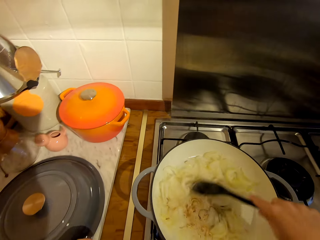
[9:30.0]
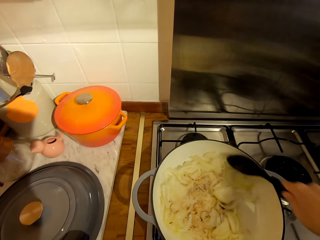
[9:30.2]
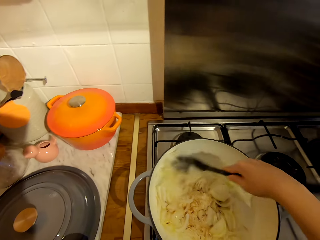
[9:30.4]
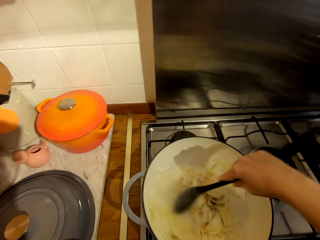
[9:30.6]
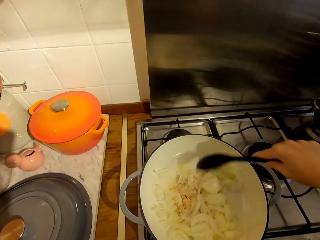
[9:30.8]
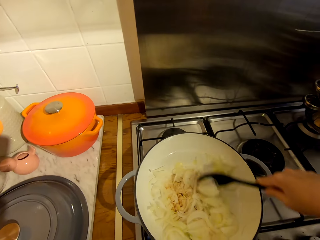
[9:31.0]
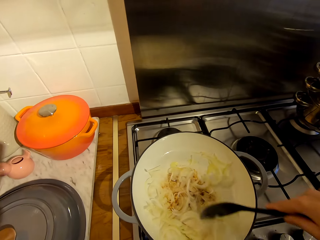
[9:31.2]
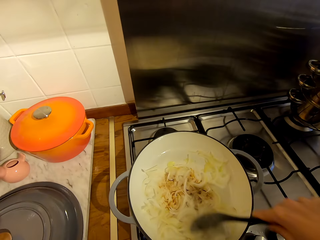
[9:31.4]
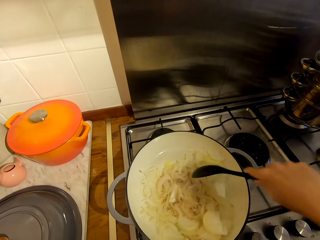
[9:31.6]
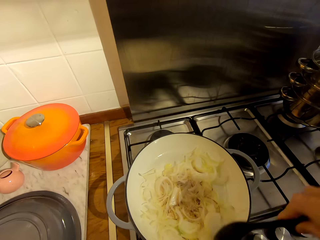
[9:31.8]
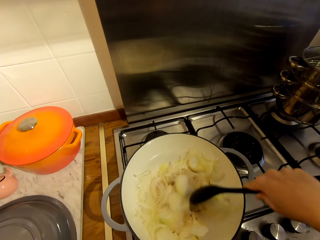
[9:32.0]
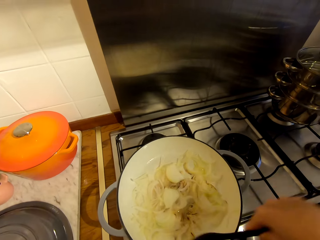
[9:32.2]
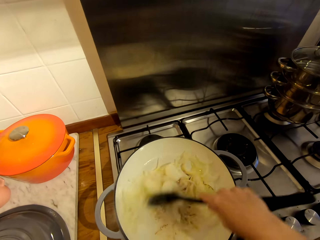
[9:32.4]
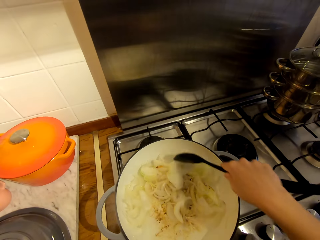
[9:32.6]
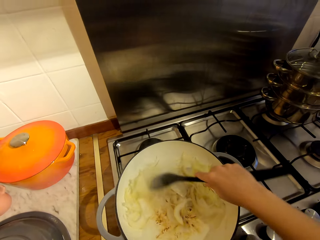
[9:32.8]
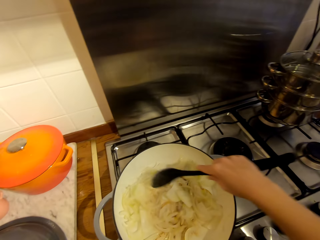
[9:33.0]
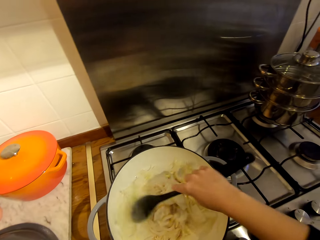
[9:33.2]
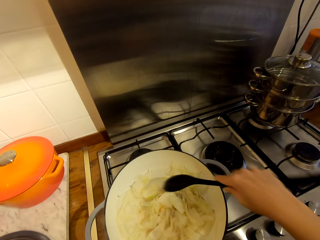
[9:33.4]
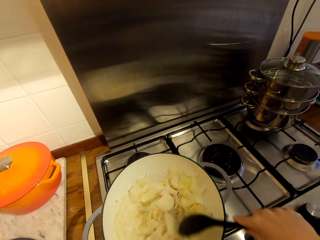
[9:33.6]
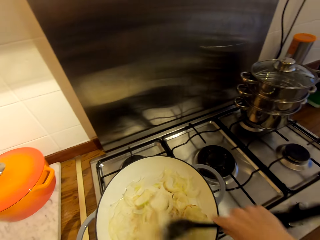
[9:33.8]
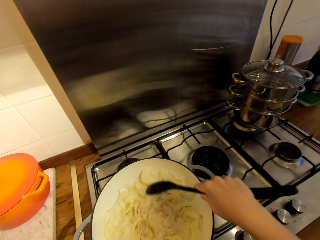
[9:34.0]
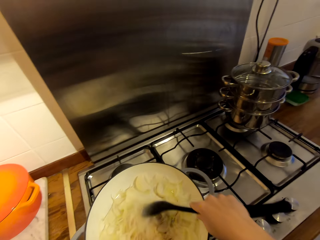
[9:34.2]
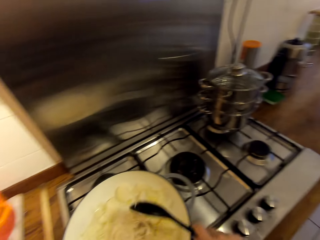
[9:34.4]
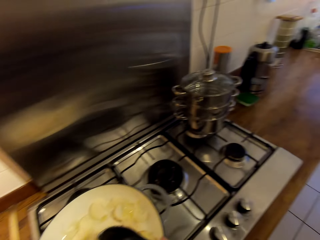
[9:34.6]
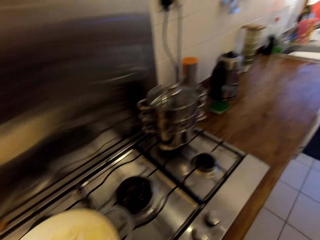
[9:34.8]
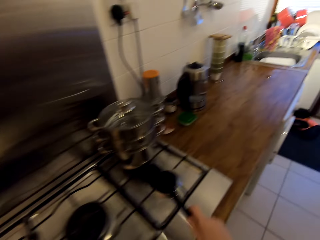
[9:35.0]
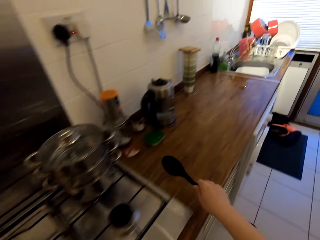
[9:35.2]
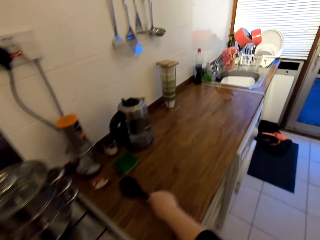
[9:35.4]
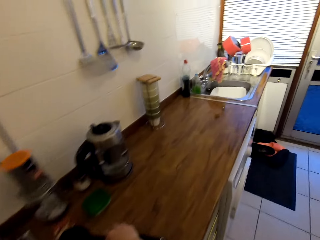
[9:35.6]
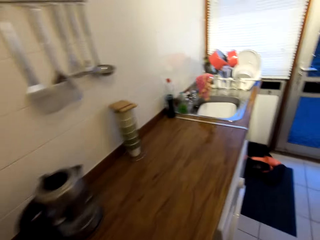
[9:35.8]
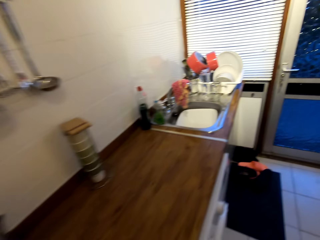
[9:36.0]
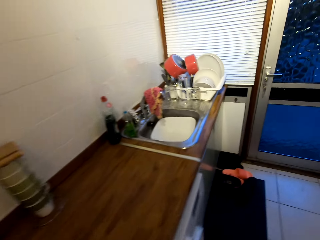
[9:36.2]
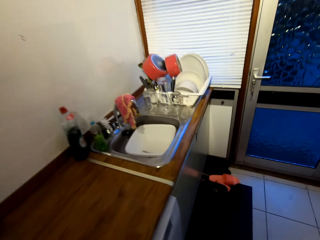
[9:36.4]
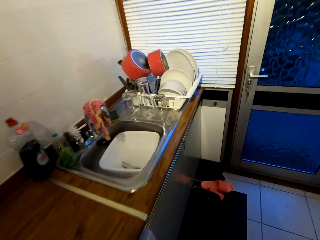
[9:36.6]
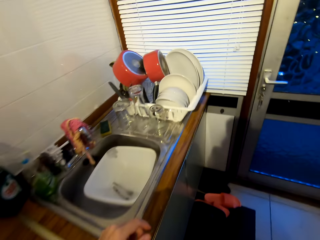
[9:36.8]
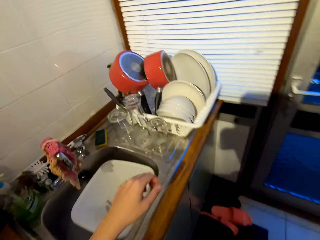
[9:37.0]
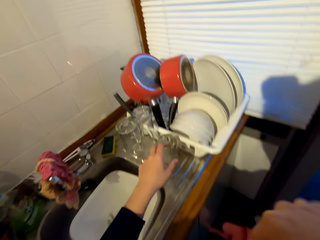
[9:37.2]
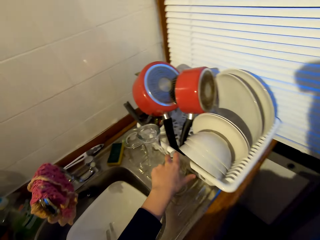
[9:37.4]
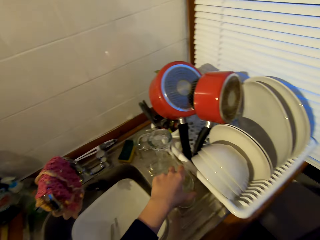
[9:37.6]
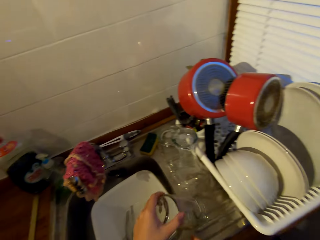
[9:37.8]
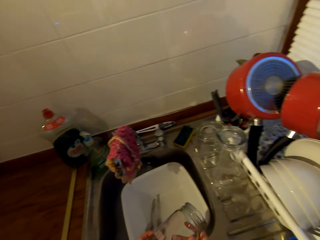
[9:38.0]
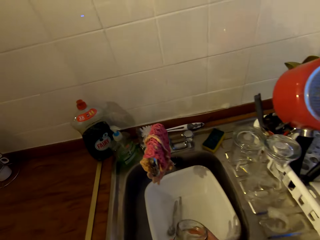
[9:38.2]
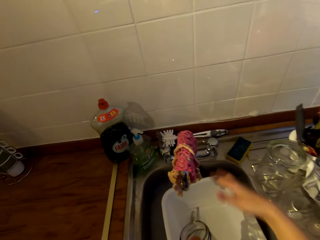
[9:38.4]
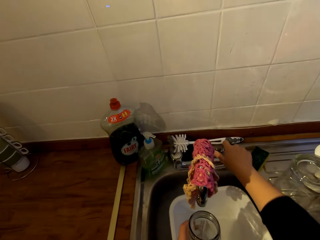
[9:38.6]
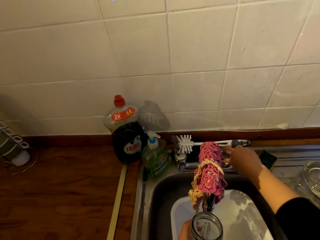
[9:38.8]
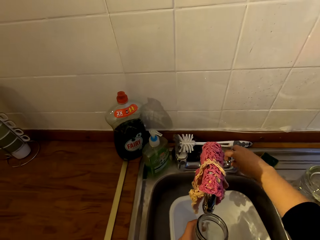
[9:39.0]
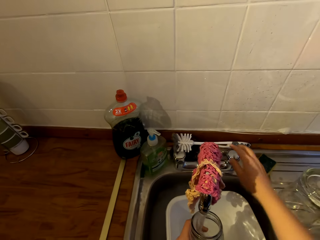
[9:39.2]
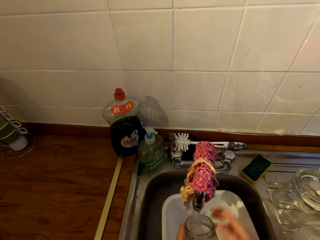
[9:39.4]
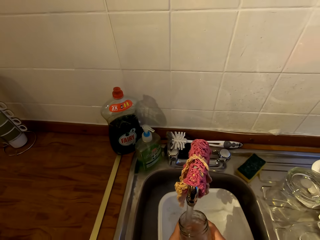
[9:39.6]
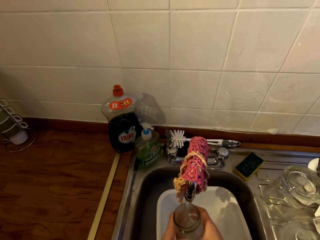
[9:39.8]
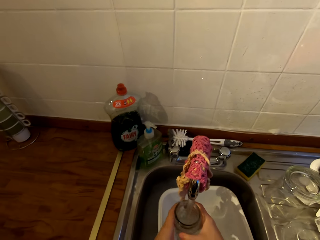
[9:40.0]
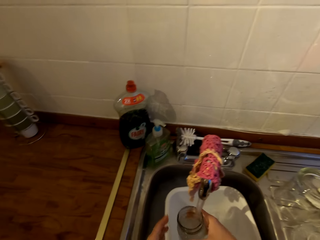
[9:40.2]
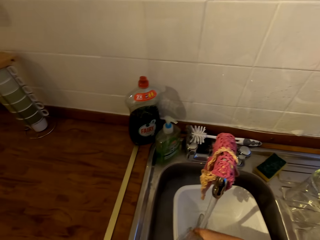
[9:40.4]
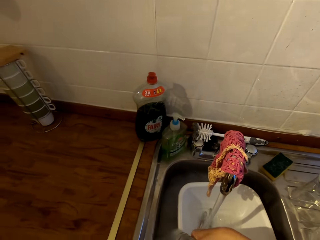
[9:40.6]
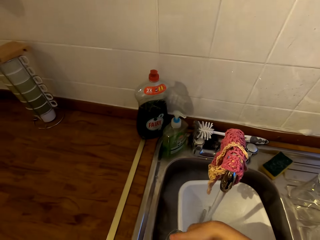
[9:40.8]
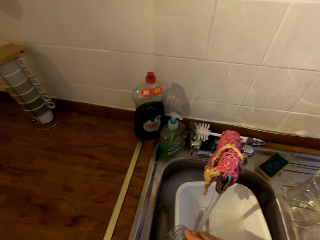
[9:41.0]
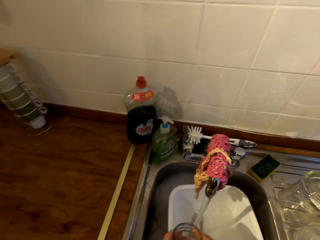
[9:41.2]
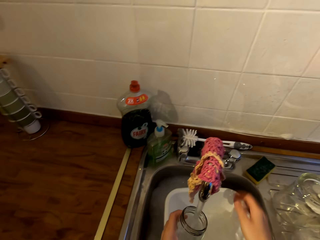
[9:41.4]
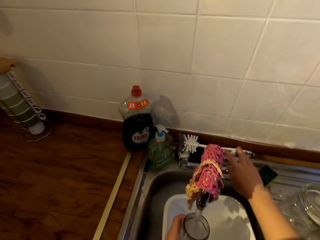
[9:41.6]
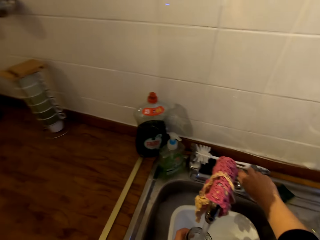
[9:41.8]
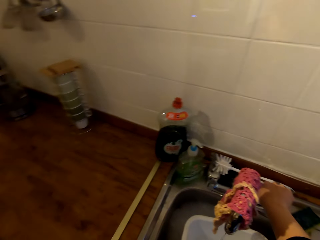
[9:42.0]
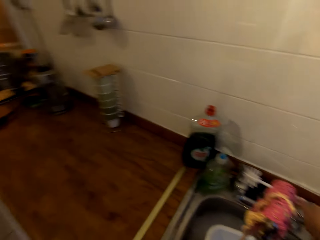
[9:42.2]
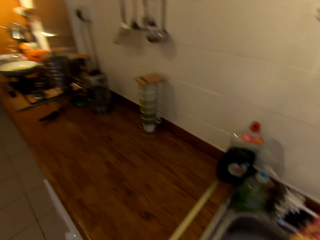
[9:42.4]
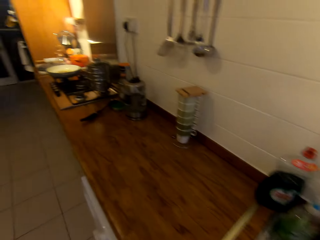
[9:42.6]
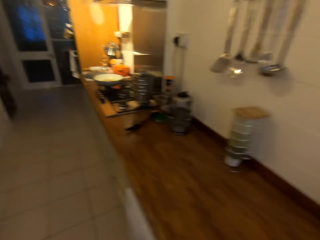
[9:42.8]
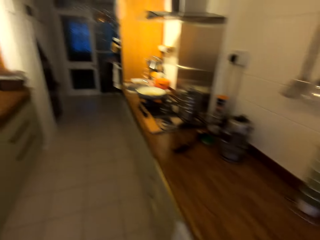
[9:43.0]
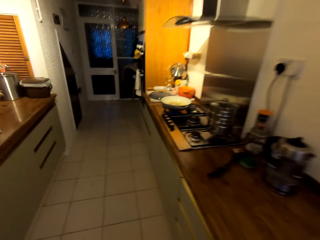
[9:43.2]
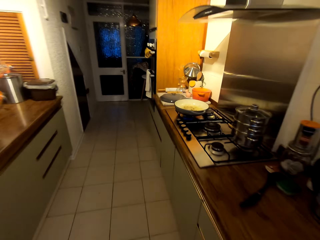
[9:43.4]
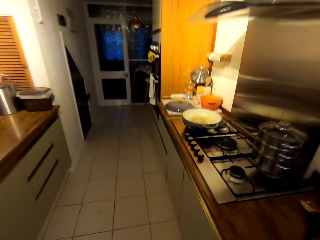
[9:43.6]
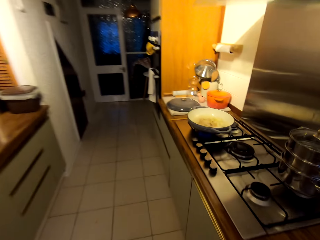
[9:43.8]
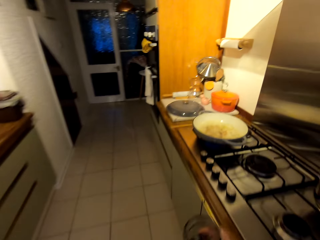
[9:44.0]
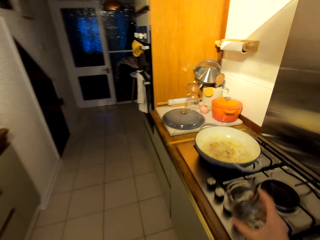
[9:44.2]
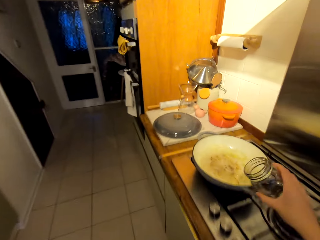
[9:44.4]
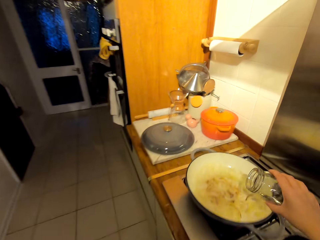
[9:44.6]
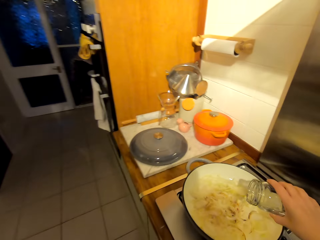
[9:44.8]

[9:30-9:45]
The camera wearer moves the spoon to the counter. They walk towards the sink. They pick up the glass from the counter. They turn around the kitchen. They open the tap. They rinse the glass. They fetch tap water with the glass. They close the tap. They walk towards the cooker. They turn around the kitchen. They add water to the pot.

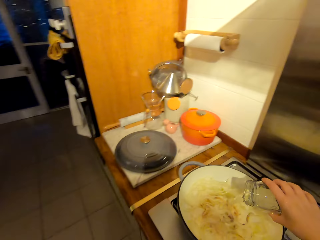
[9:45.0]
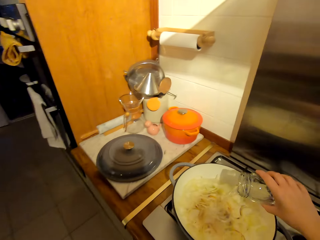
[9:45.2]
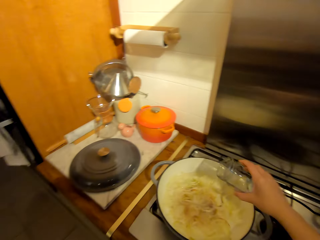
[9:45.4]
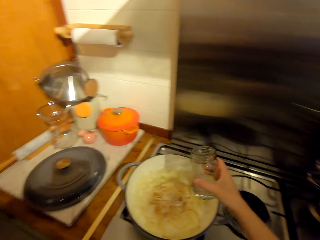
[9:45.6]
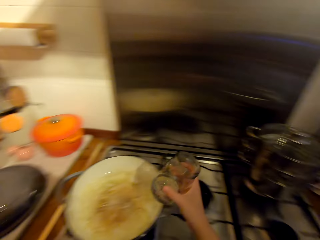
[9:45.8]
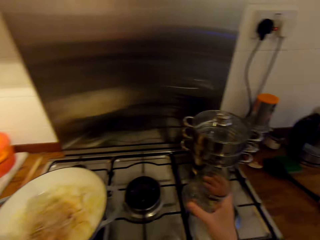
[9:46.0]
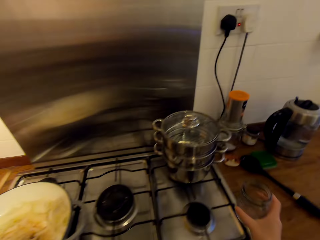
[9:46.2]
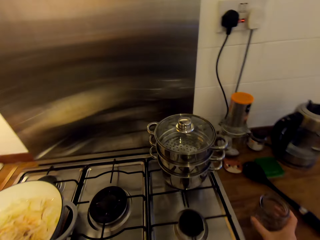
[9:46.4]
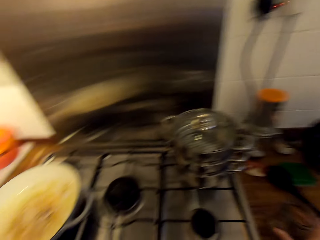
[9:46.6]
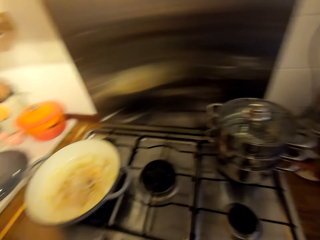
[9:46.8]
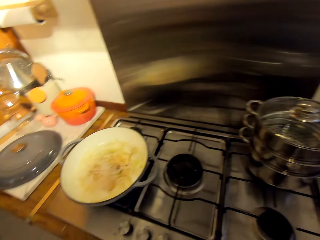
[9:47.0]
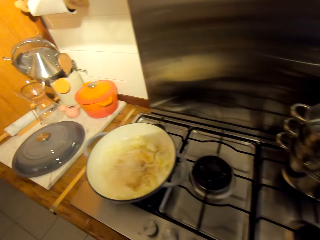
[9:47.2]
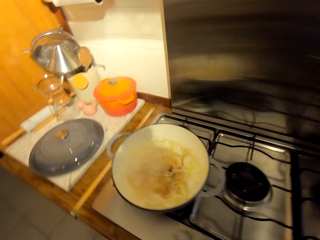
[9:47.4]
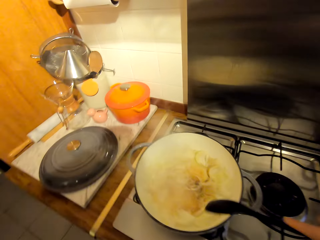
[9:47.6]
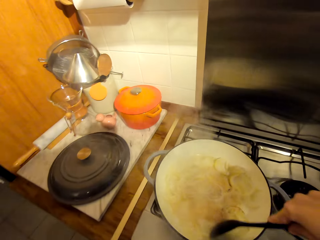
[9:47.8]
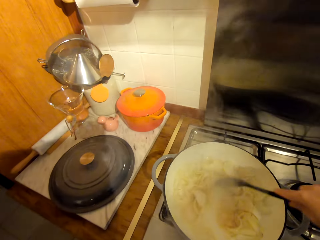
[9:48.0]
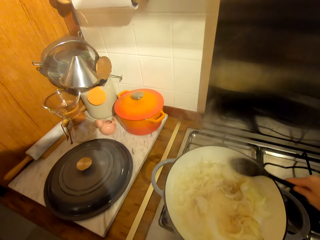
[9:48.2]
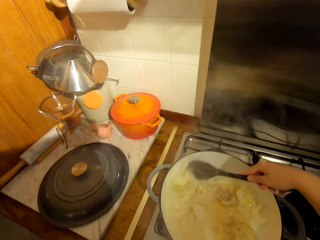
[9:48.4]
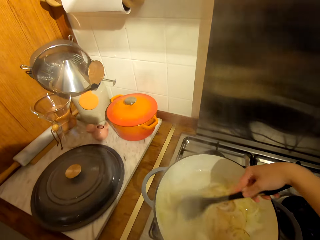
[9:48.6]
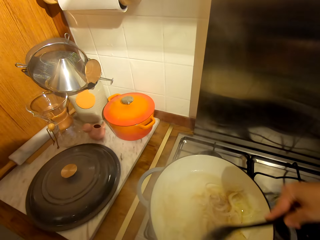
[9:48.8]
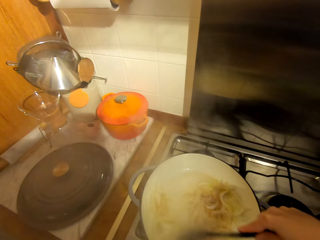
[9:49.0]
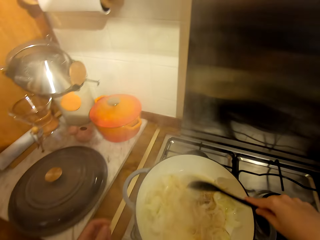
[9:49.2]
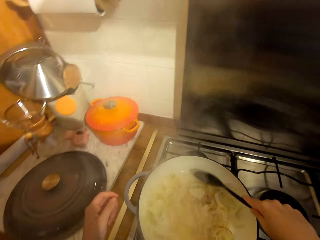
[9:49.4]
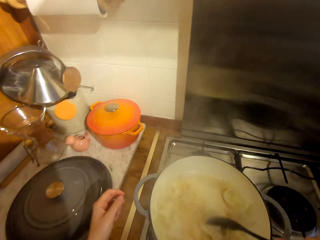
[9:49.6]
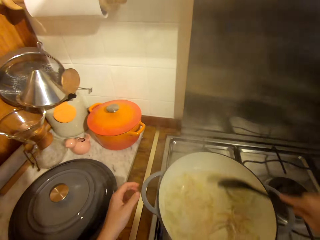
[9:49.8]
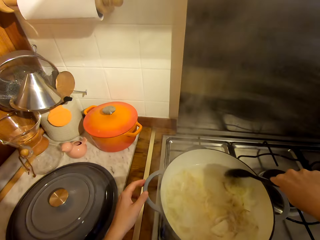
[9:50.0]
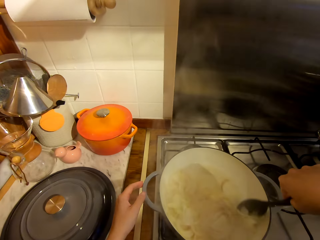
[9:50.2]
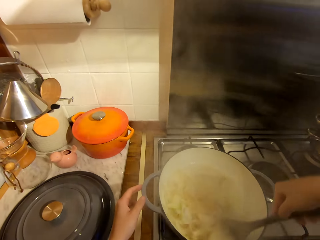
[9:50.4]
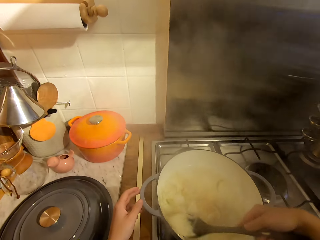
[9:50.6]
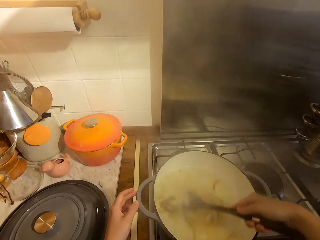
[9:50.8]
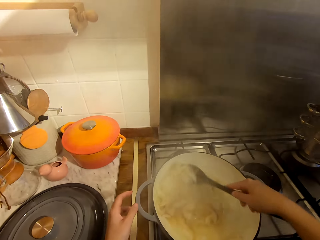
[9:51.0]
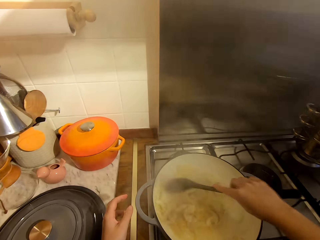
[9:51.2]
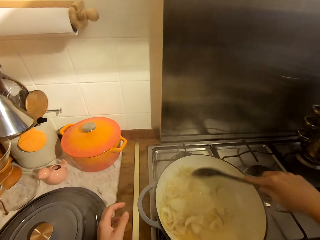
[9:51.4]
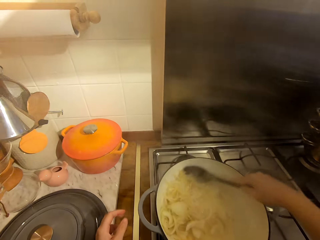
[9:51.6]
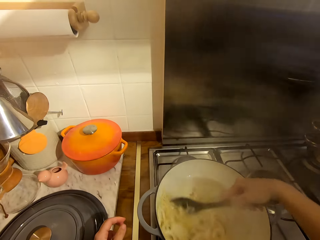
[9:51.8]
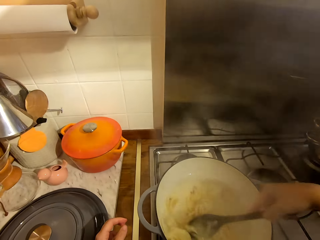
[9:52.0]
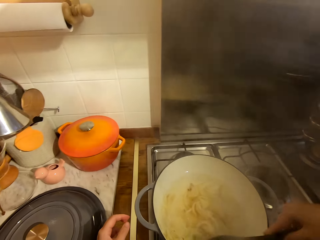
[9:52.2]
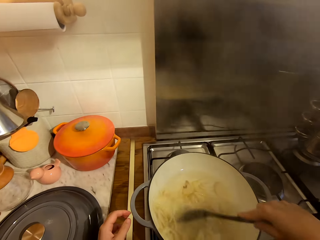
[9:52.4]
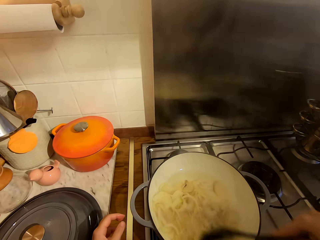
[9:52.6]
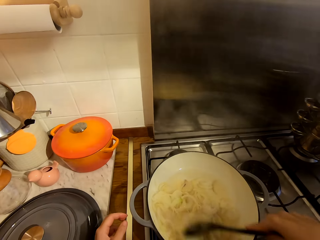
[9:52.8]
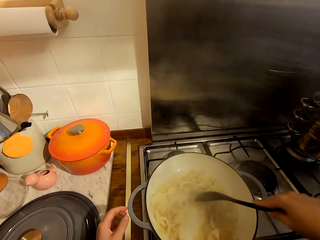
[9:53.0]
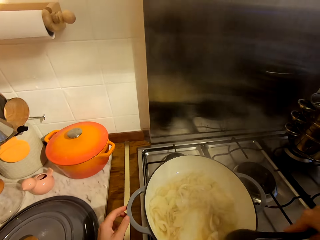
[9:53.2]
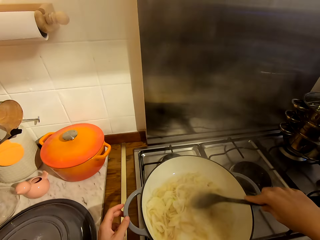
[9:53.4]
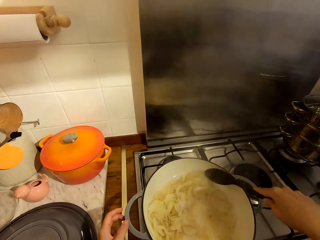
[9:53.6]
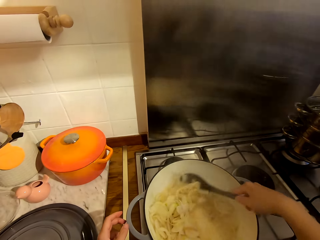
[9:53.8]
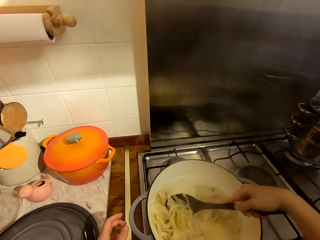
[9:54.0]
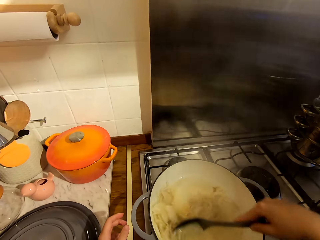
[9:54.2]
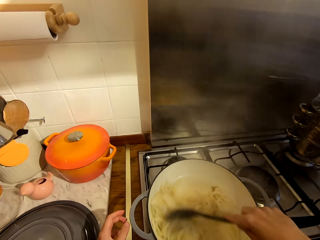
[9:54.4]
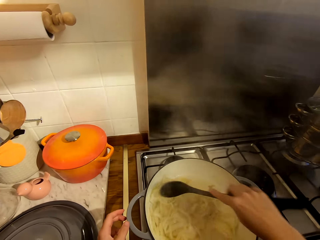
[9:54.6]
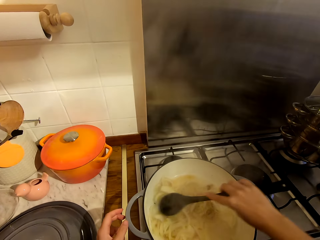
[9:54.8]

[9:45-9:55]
The camera wearer turns around the kitchen. They place the glass on the counter. They turn around the kitchen. They stir the onions with the spoon.
